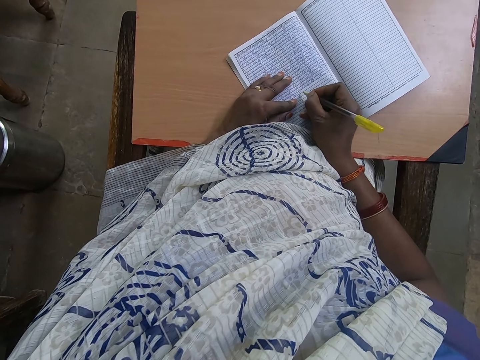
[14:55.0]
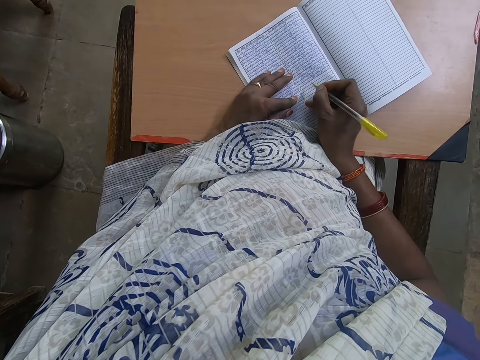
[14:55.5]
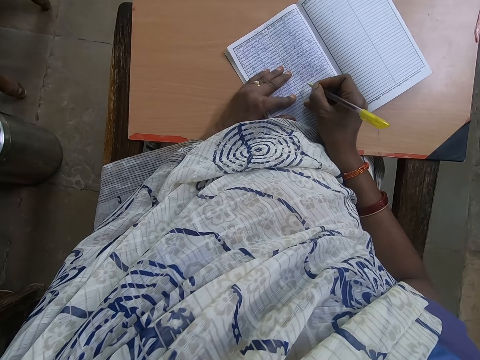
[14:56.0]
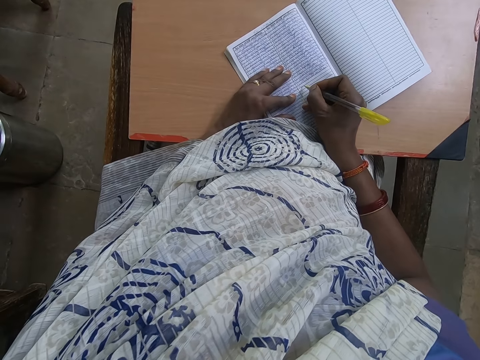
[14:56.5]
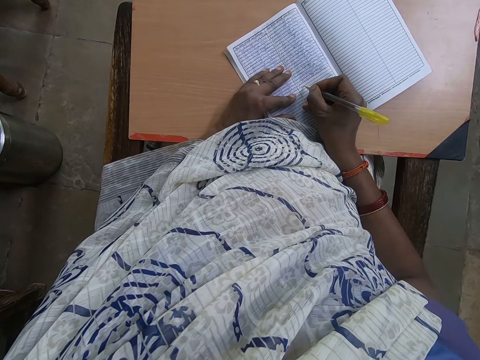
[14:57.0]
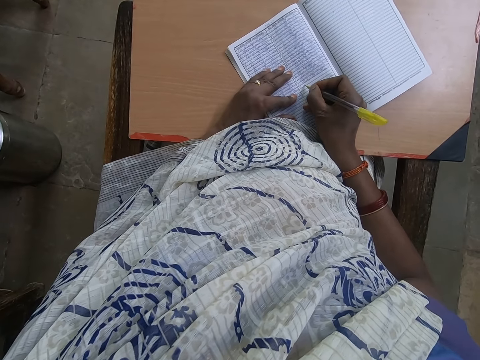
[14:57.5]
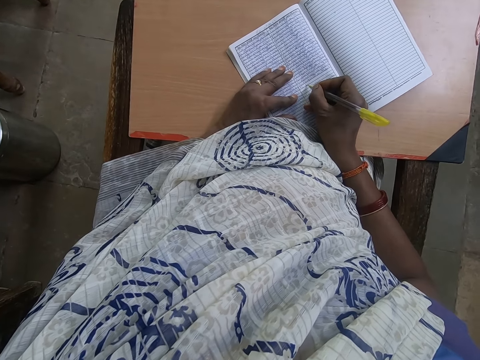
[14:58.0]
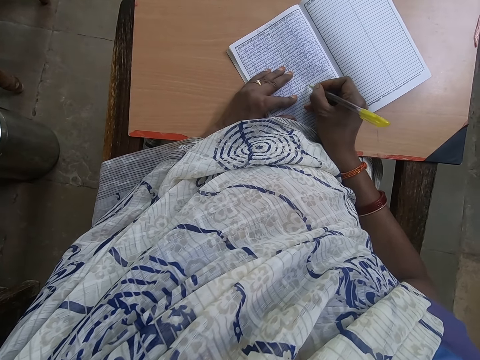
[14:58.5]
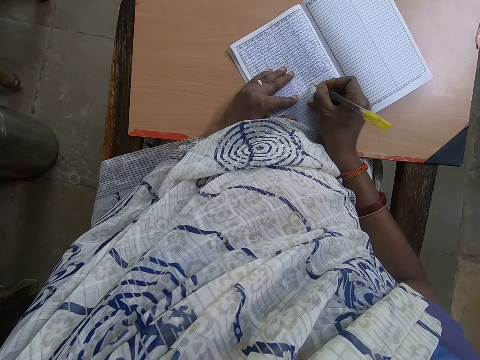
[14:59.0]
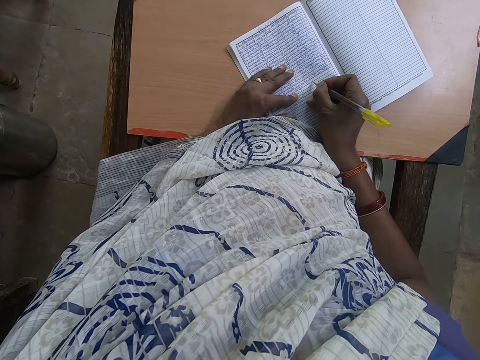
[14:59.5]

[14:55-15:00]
The camera wearer writes in a book with a pen in her right hand on top of the table.

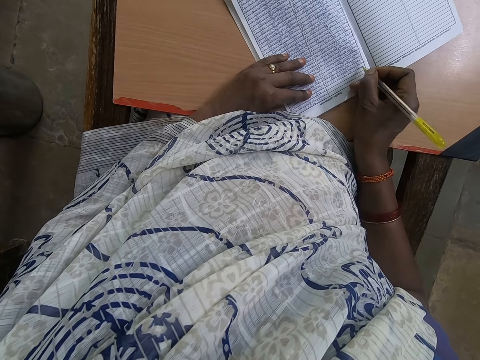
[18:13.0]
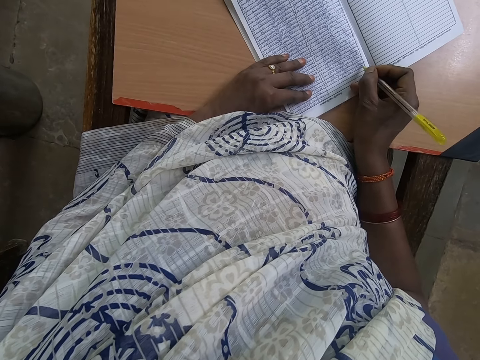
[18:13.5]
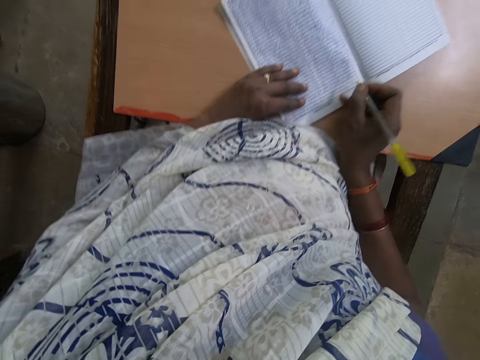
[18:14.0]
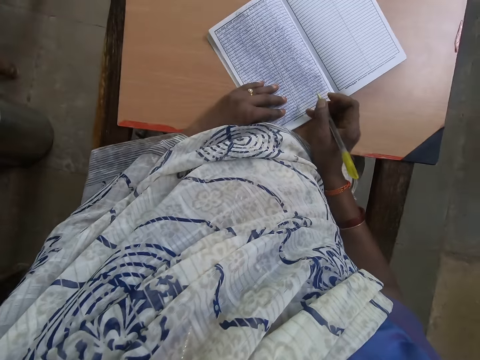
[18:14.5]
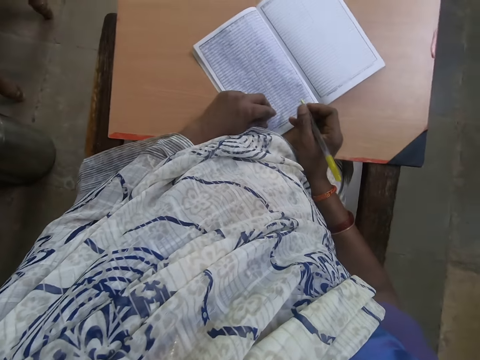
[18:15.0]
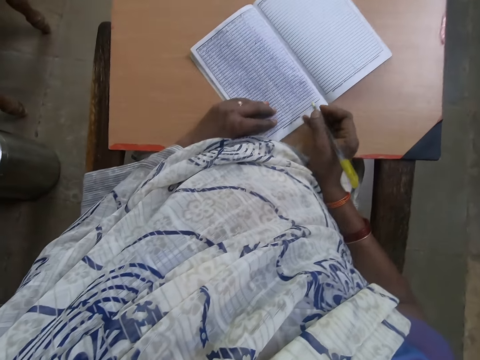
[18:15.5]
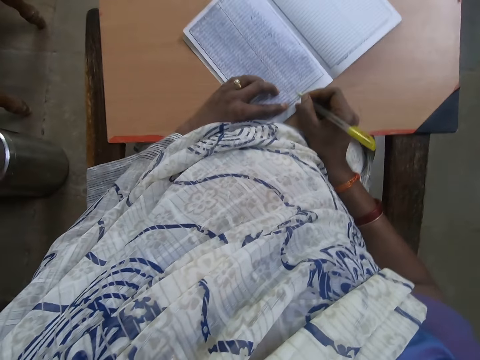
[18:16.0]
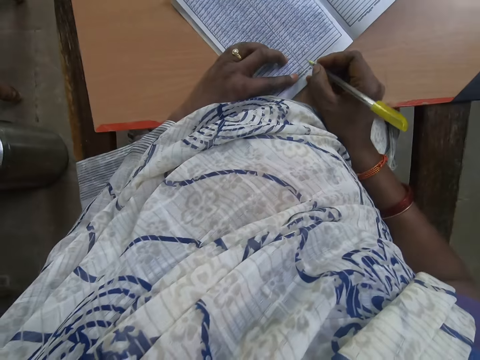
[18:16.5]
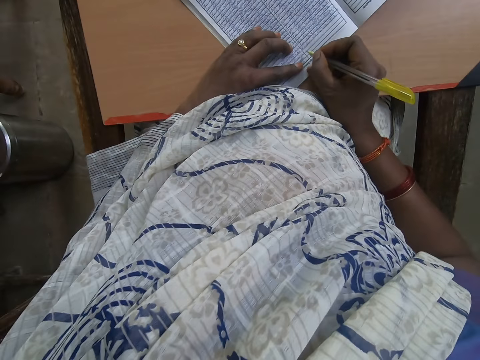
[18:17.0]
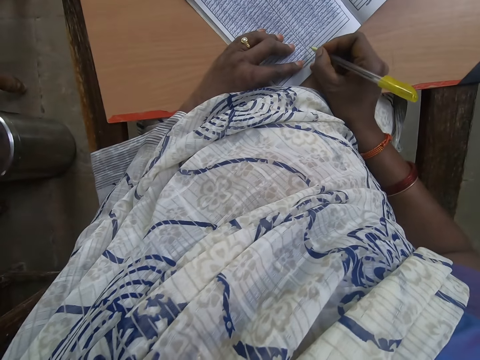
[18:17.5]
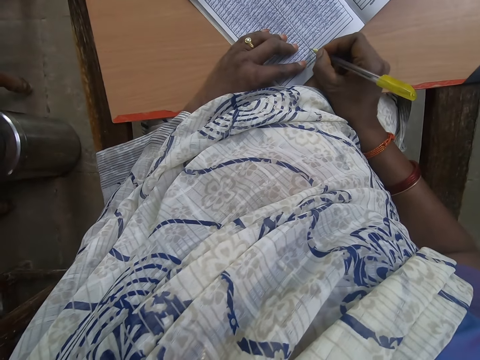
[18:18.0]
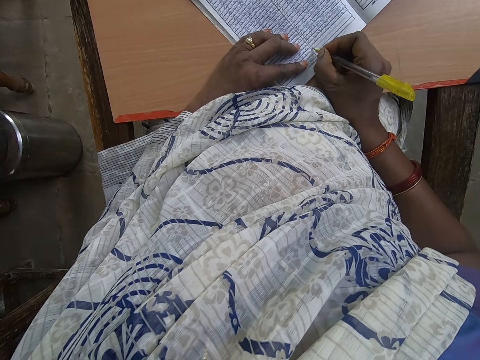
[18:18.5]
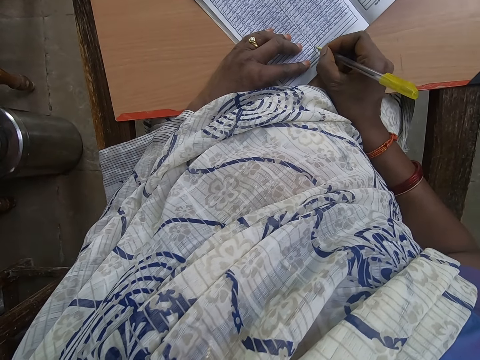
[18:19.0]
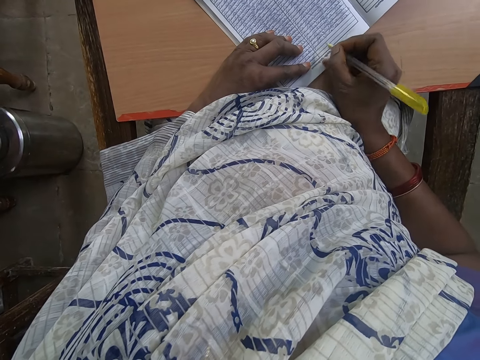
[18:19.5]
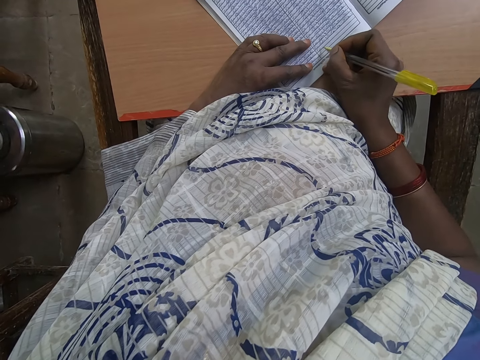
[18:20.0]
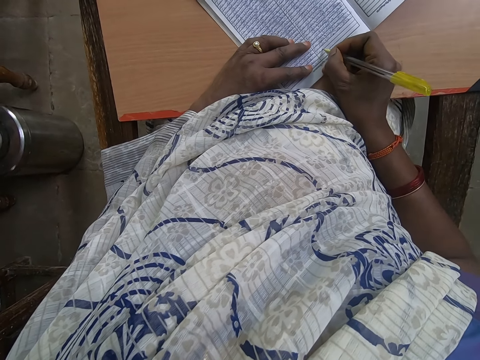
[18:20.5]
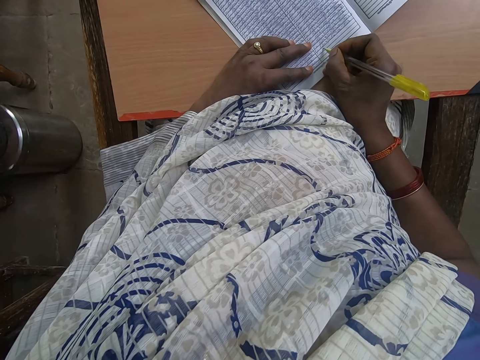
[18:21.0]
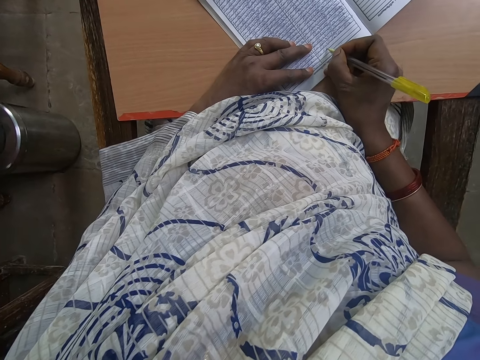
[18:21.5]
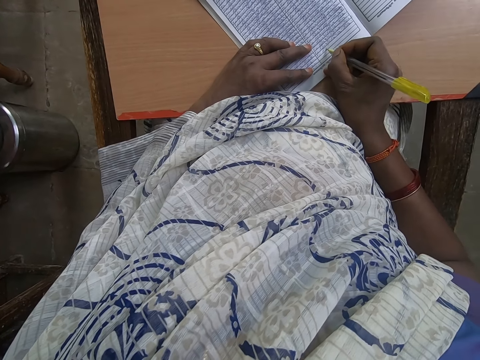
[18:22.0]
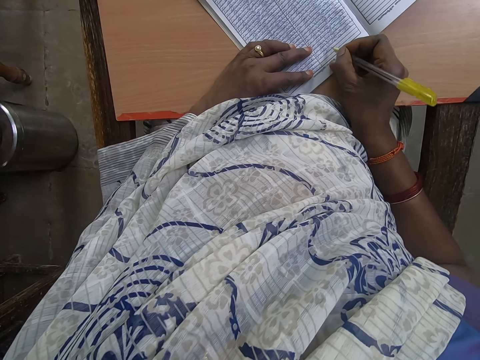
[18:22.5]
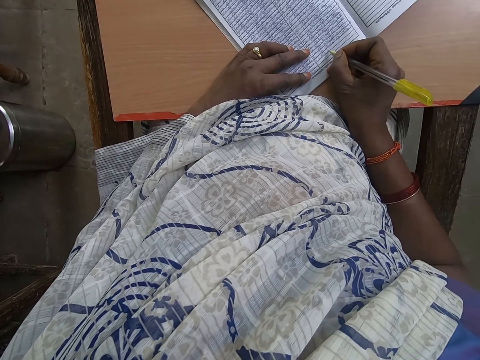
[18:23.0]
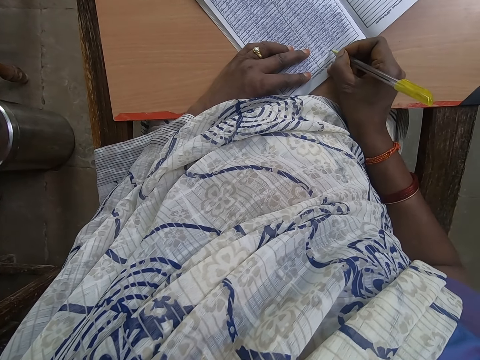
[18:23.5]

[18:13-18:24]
The camera wearer looks around. They write on the book.

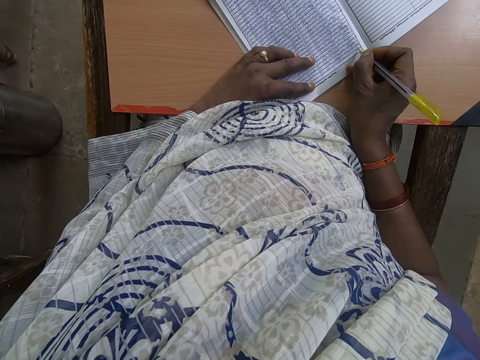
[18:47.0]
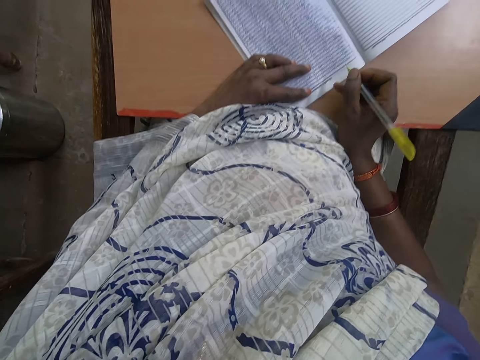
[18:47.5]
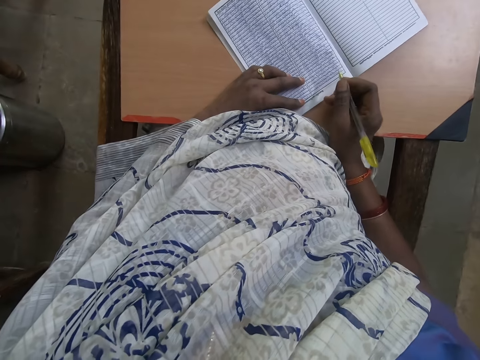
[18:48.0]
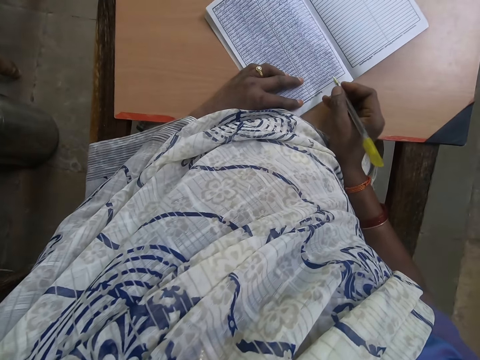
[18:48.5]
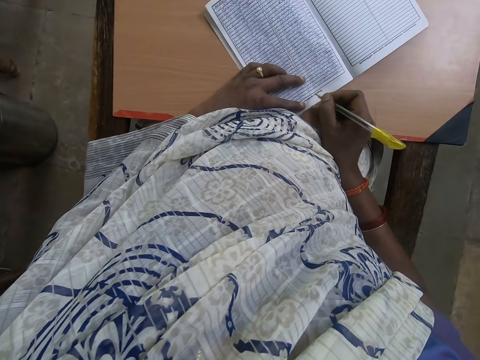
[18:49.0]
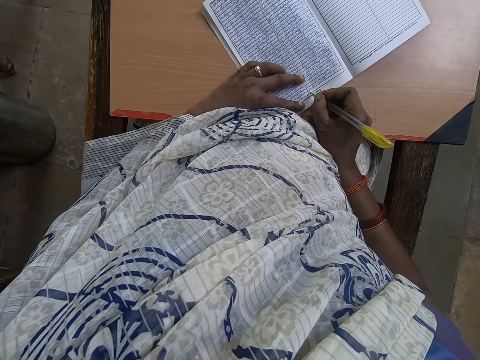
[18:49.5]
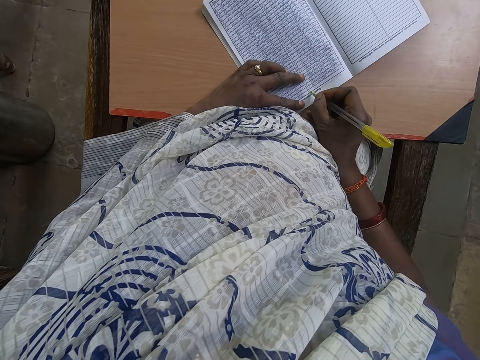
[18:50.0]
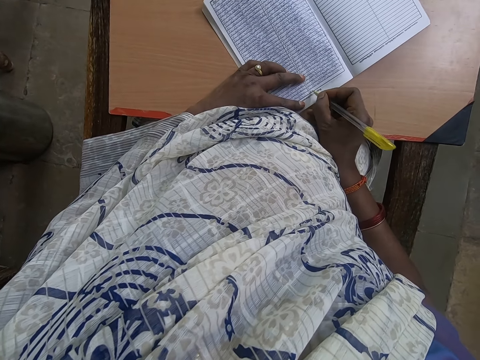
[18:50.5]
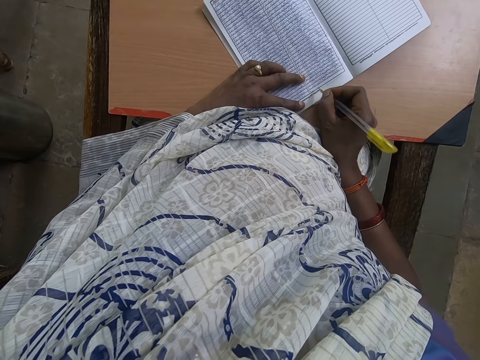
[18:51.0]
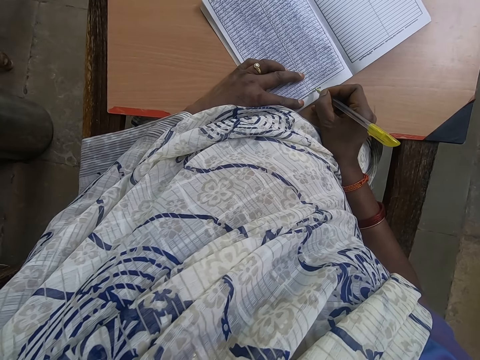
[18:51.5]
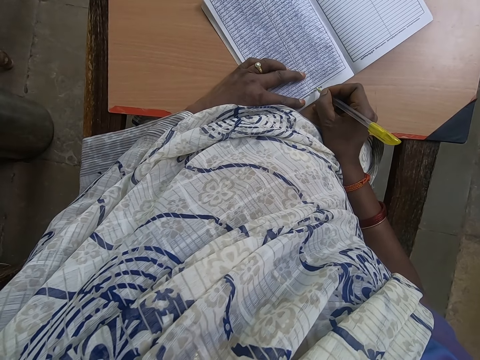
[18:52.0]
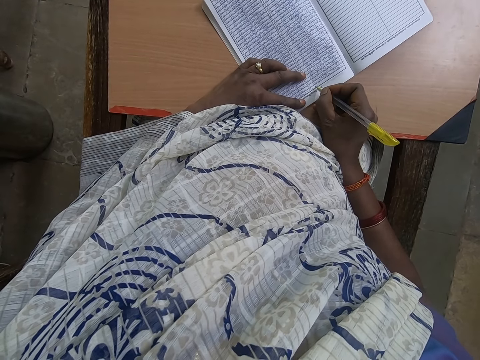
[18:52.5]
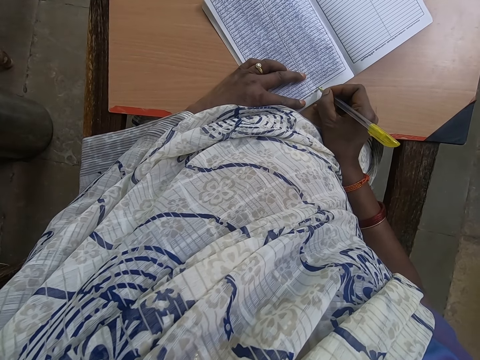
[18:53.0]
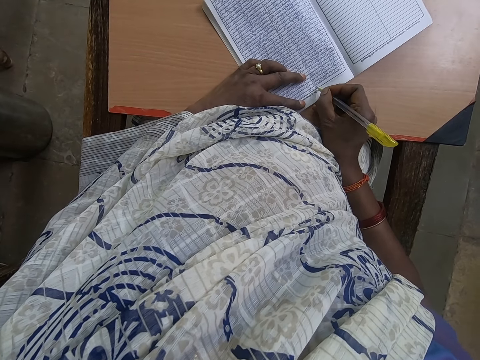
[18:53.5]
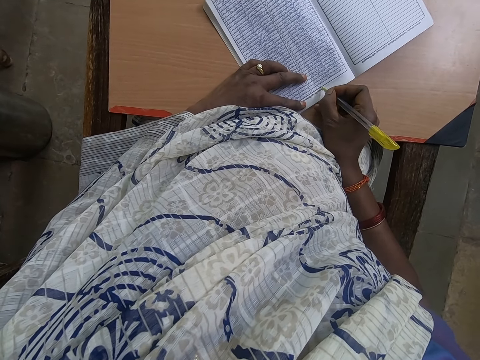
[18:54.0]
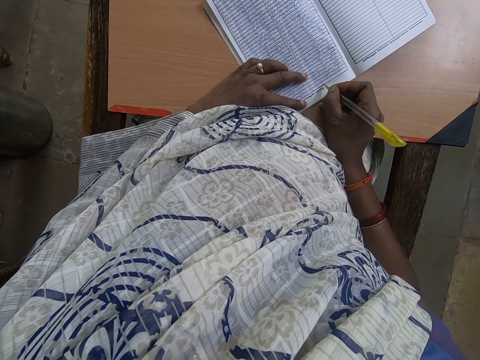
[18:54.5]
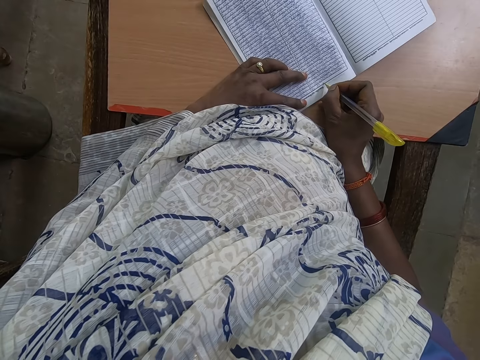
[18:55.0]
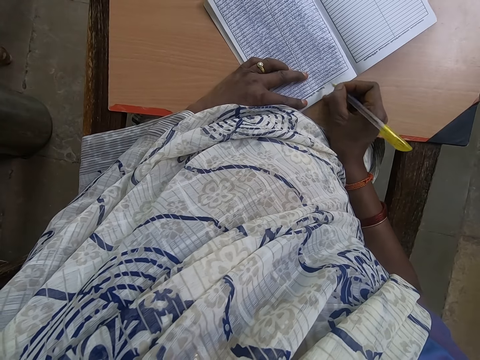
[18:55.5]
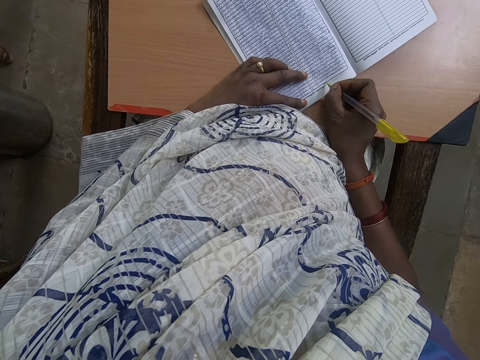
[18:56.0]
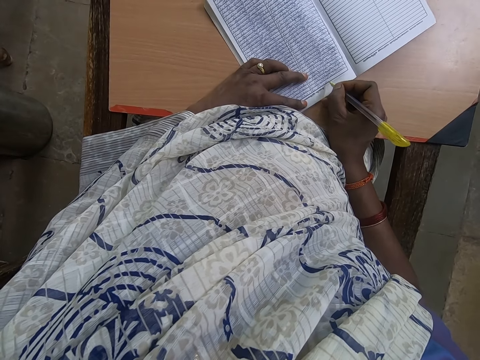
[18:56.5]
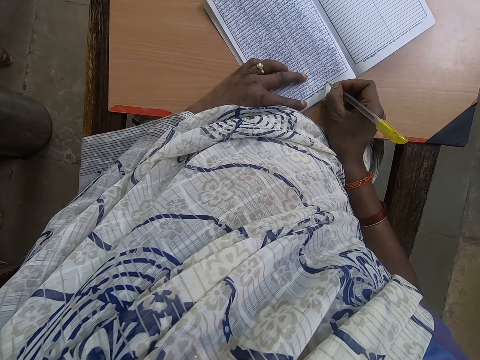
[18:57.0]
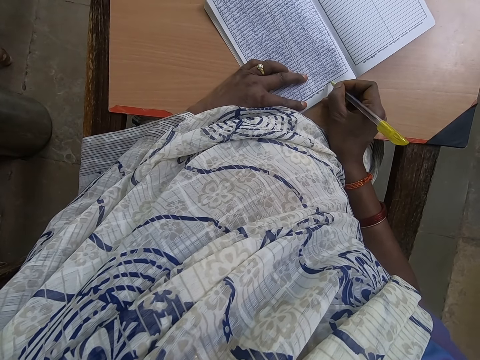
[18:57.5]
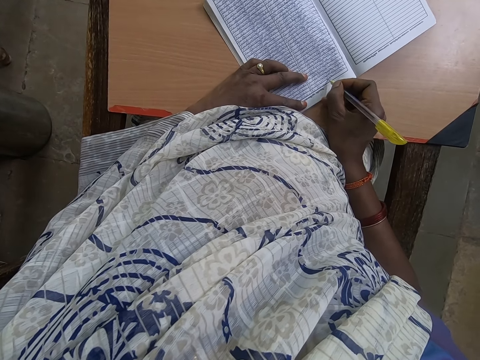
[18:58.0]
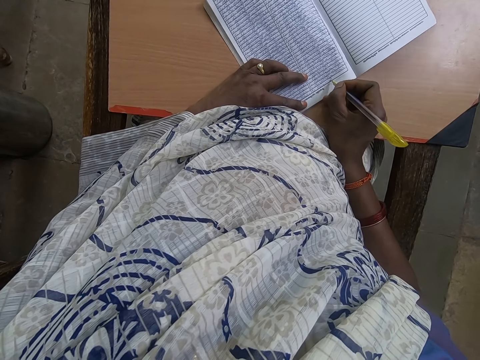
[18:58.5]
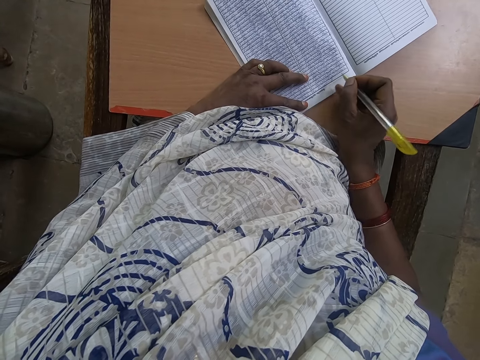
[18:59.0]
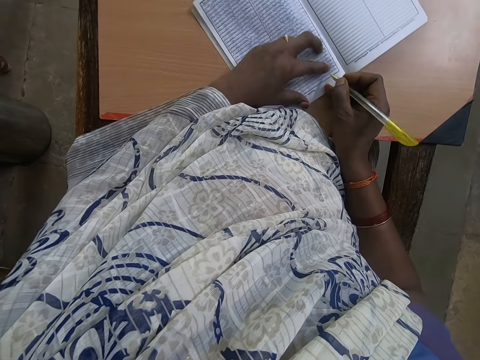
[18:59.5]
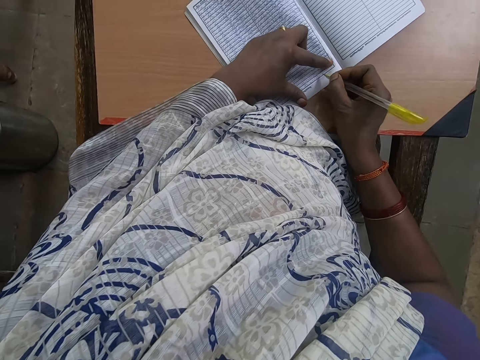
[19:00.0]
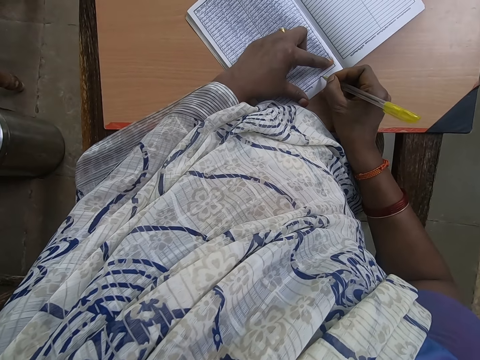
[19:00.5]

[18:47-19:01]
The camera wearer looks around. They write on the book.
